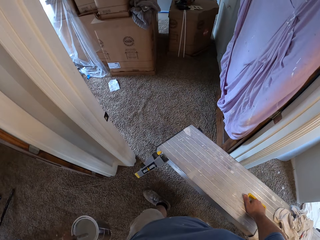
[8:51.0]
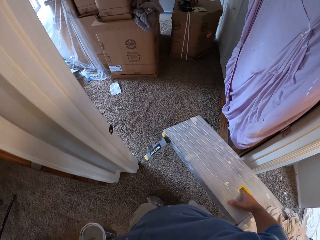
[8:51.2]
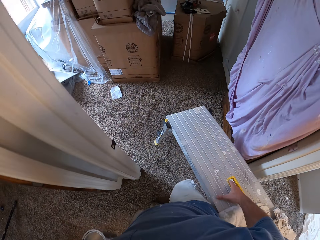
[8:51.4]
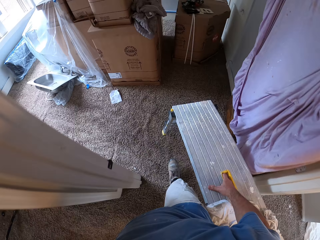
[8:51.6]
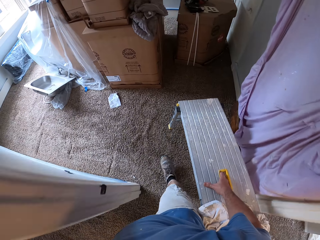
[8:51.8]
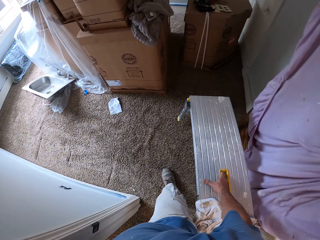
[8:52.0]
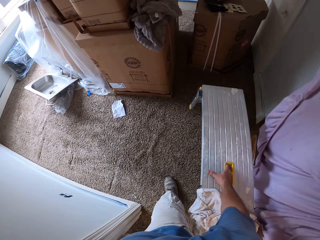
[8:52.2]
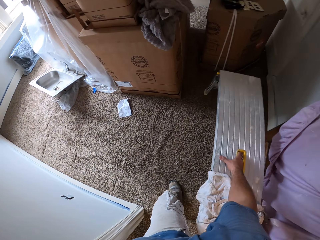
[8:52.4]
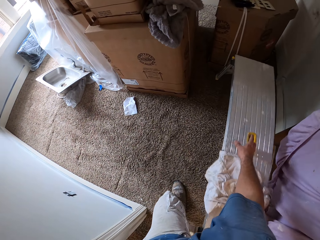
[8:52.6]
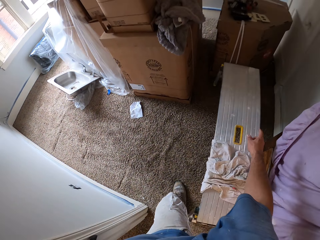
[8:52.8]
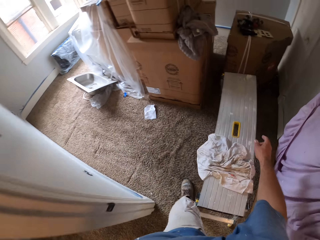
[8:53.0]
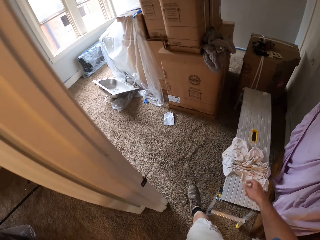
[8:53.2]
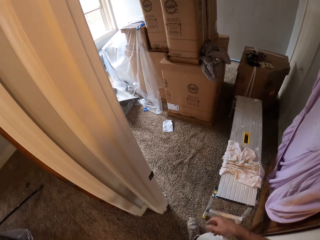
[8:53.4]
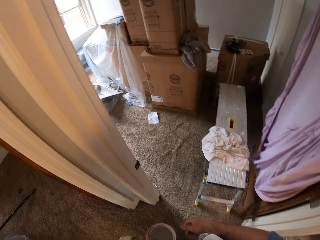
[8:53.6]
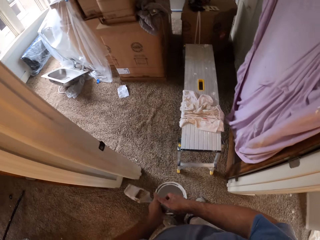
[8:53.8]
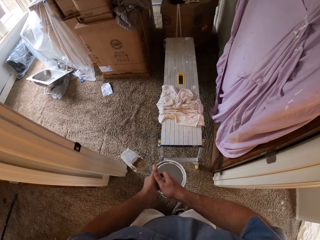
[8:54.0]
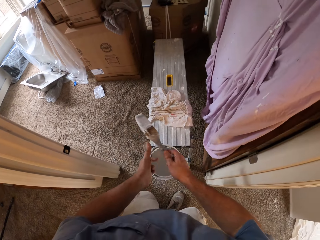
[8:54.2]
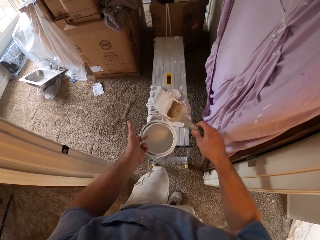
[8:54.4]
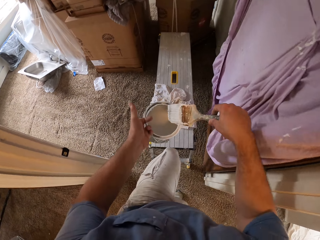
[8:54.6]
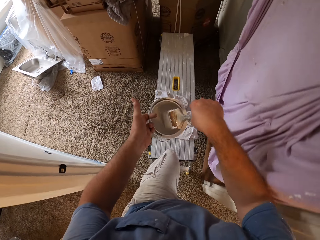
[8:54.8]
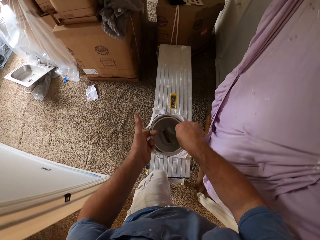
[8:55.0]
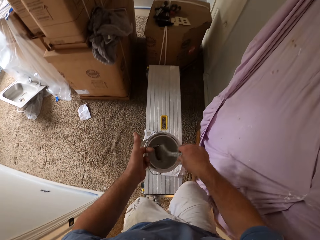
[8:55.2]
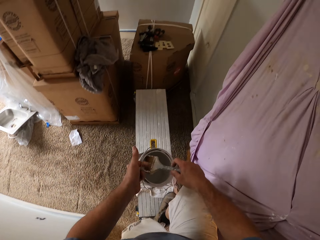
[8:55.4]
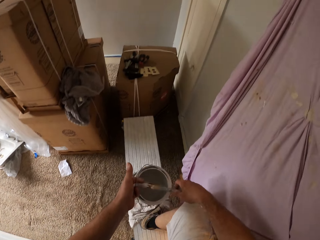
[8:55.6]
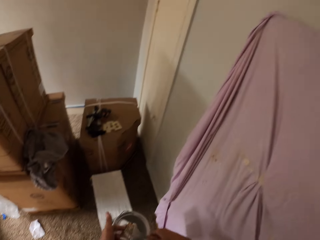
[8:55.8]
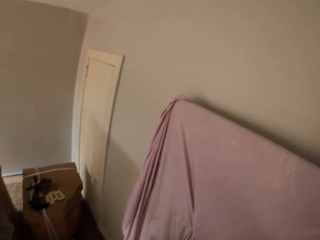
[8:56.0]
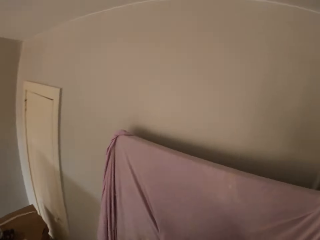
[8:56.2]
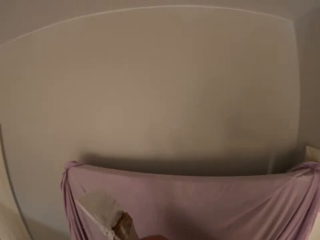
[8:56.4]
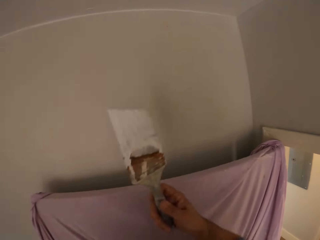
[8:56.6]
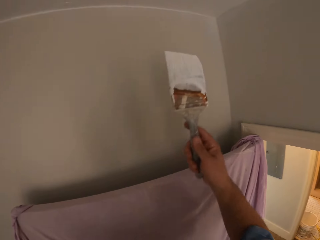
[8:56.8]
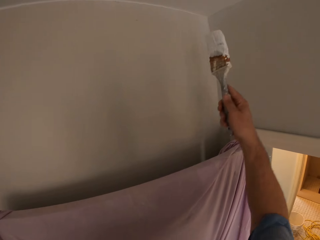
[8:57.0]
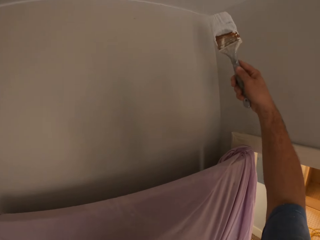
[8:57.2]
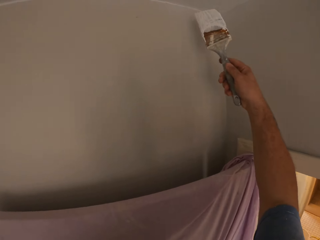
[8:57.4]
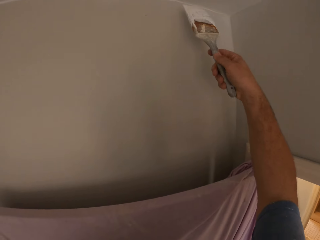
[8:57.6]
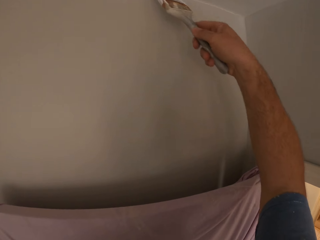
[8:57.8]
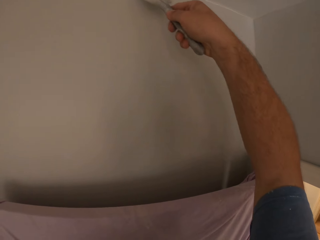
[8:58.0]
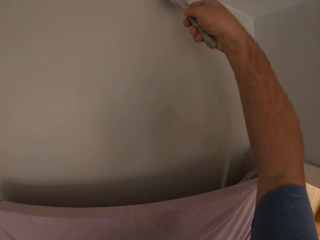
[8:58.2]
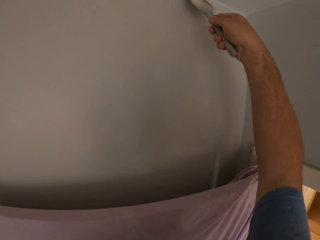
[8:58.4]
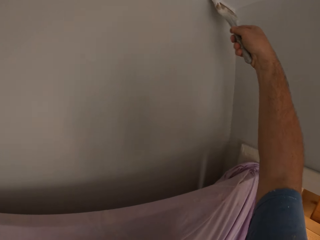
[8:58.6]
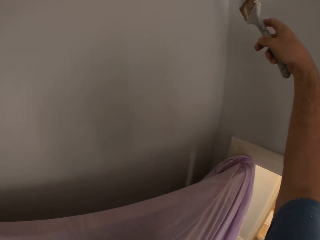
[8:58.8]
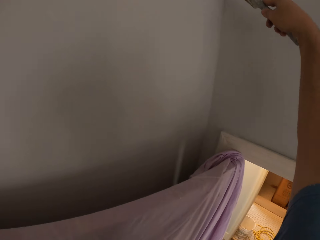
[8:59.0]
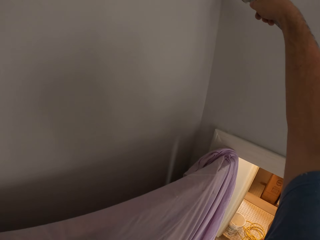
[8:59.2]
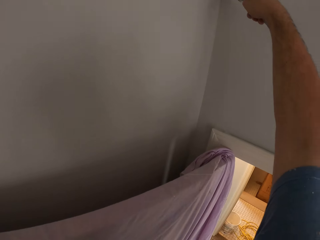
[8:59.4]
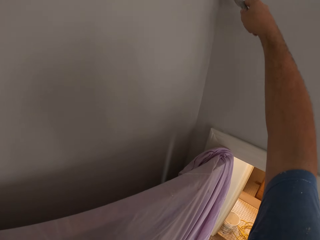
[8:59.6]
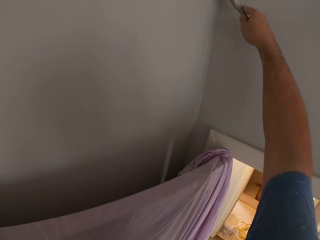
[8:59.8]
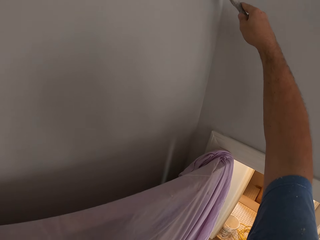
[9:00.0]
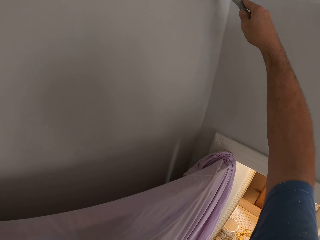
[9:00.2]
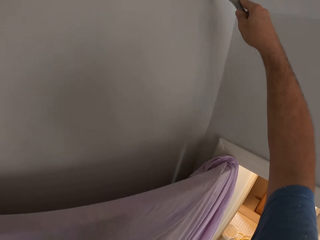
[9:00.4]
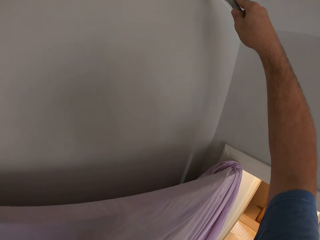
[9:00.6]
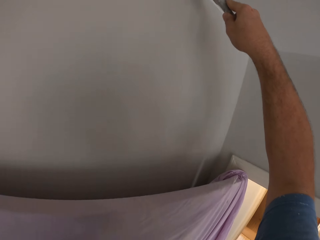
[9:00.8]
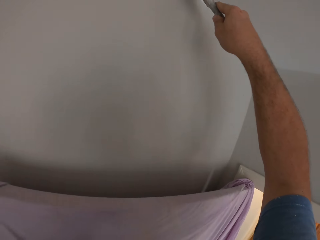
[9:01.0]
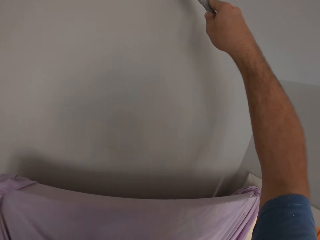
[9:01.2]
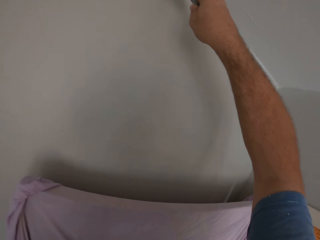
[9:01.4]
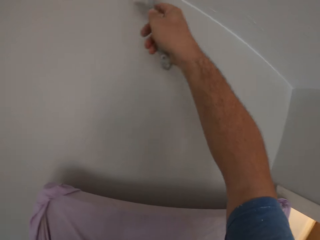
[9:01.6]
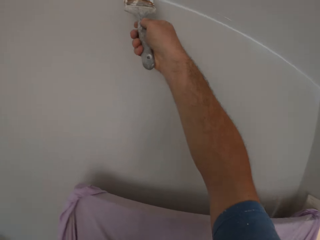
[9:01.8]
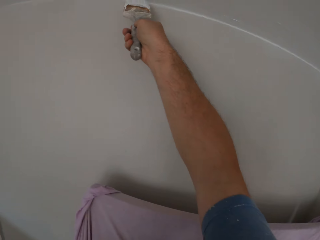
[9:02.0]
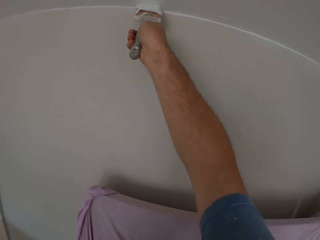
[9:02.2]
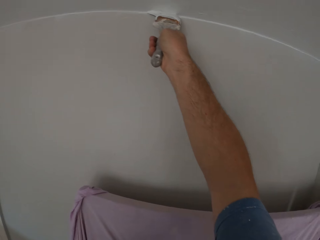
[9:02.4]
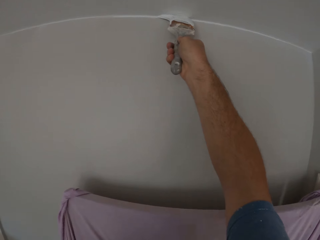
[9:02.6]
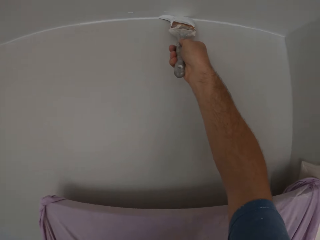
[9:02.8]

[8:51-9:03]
The camera wearer drops the step stool on the floor. He collects the paintbrush from his left hand with his right hand. He climbs the step stool. He dips the paintbrush into the paint container. He removes the paintbrush from the paint container. He paints the ceiling corners using the paintbrush.

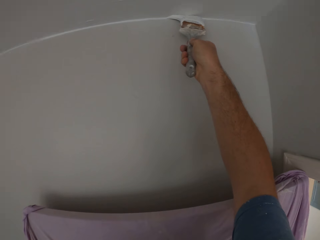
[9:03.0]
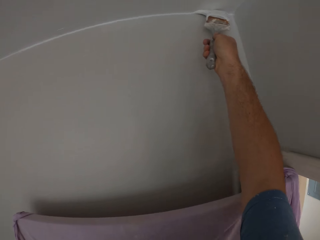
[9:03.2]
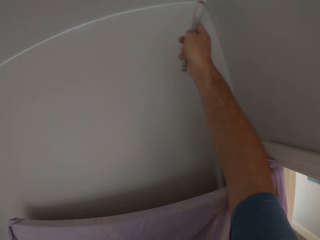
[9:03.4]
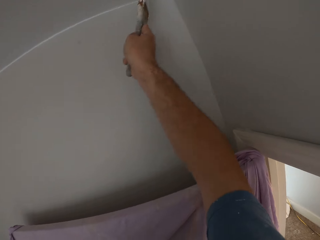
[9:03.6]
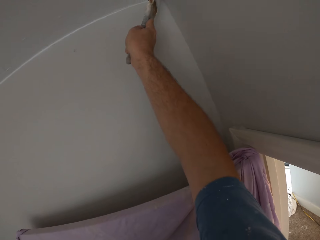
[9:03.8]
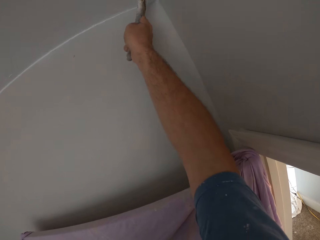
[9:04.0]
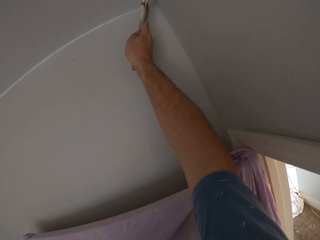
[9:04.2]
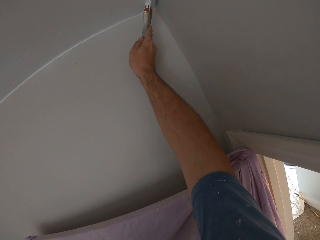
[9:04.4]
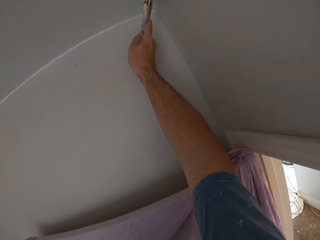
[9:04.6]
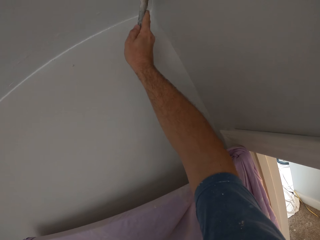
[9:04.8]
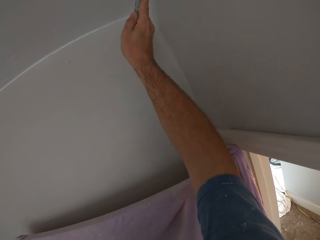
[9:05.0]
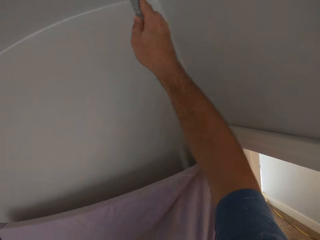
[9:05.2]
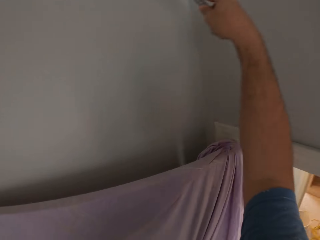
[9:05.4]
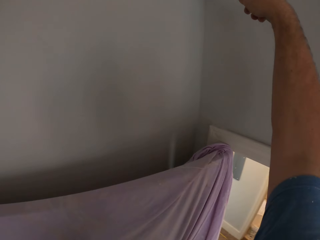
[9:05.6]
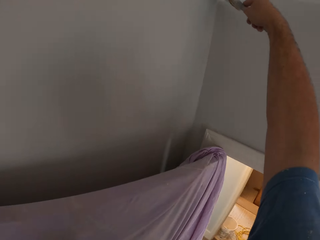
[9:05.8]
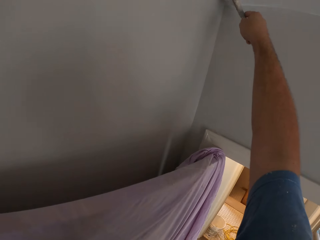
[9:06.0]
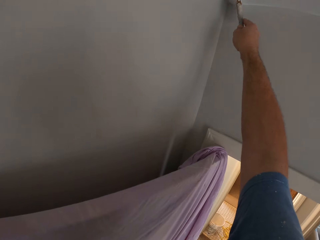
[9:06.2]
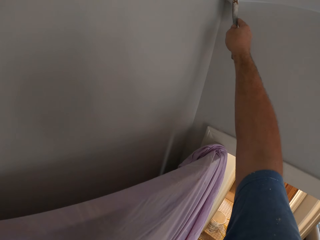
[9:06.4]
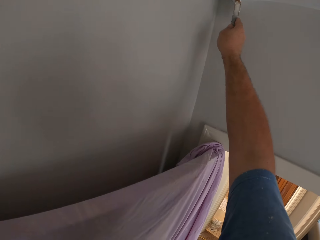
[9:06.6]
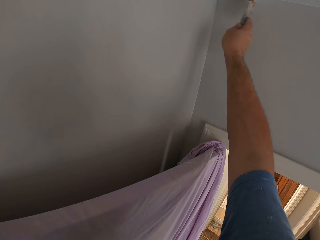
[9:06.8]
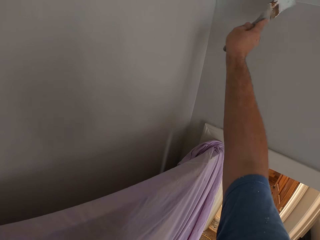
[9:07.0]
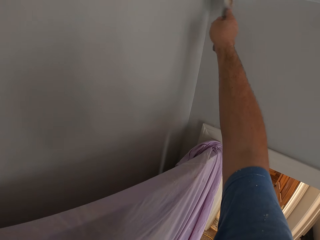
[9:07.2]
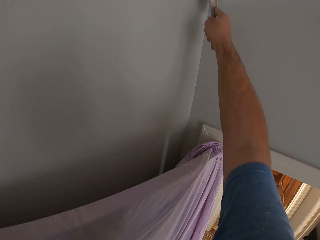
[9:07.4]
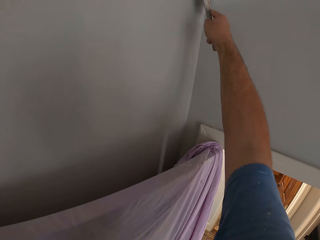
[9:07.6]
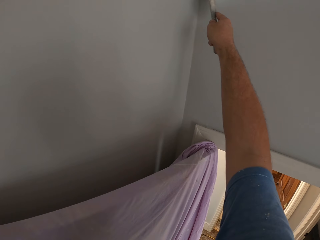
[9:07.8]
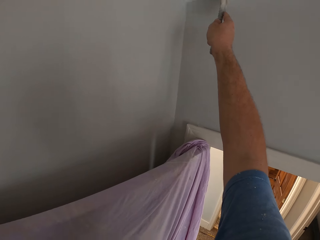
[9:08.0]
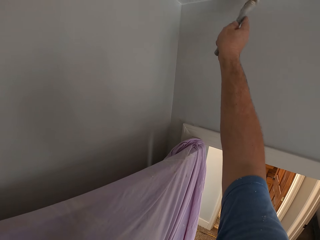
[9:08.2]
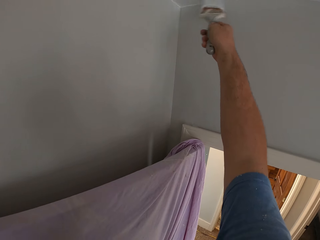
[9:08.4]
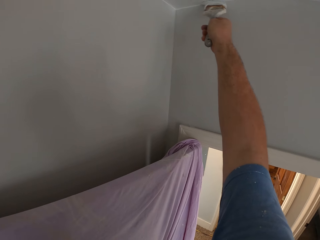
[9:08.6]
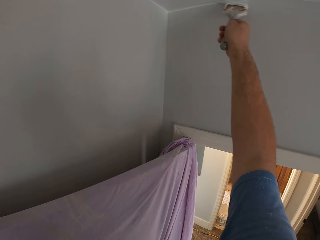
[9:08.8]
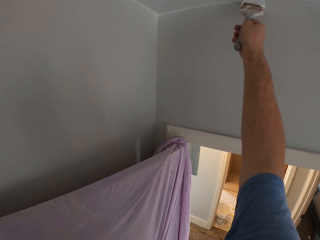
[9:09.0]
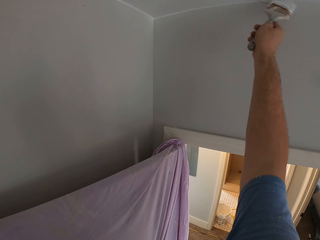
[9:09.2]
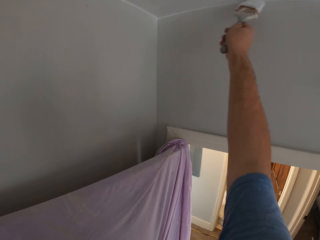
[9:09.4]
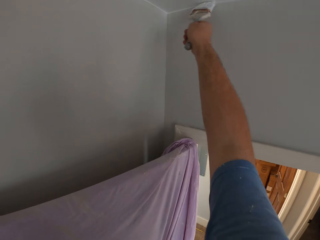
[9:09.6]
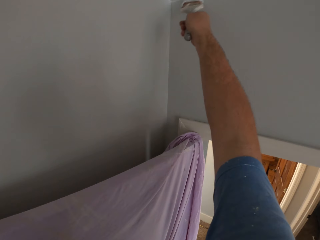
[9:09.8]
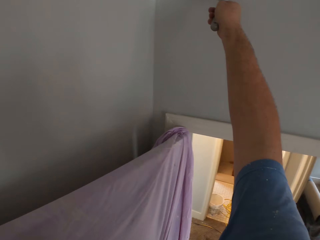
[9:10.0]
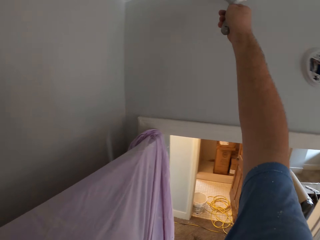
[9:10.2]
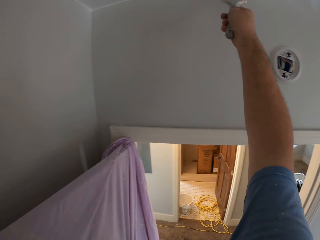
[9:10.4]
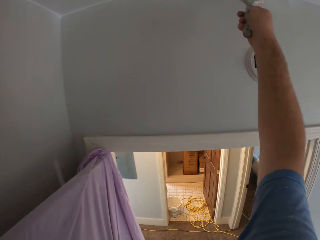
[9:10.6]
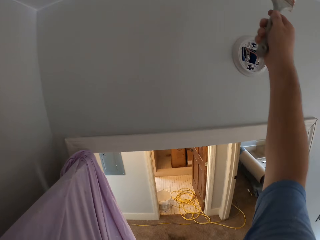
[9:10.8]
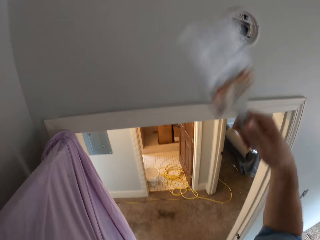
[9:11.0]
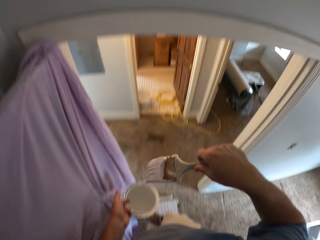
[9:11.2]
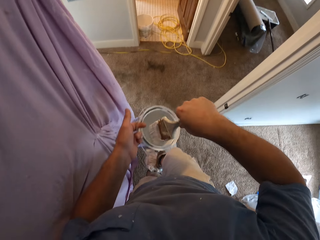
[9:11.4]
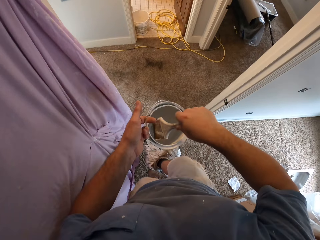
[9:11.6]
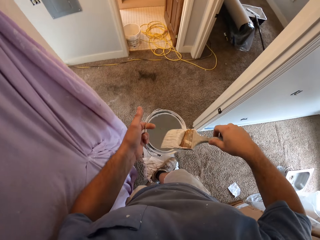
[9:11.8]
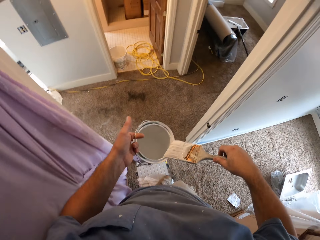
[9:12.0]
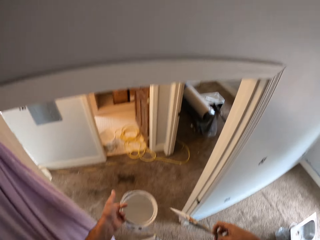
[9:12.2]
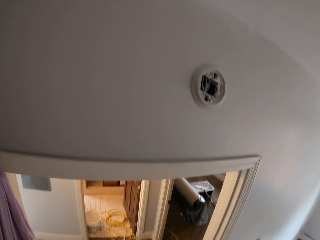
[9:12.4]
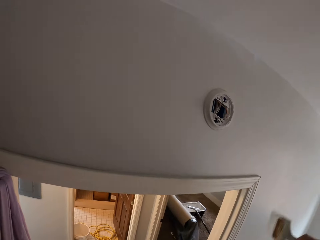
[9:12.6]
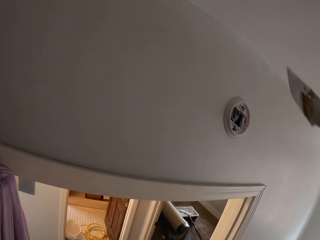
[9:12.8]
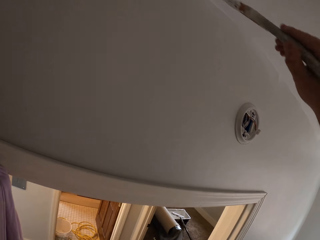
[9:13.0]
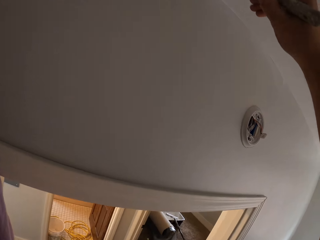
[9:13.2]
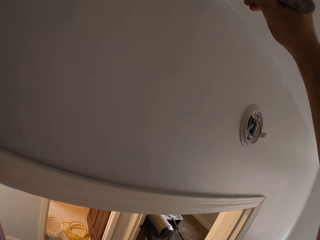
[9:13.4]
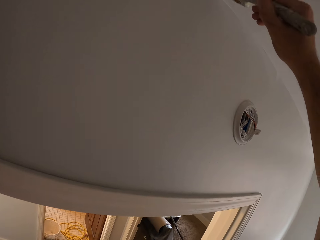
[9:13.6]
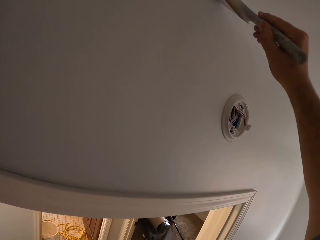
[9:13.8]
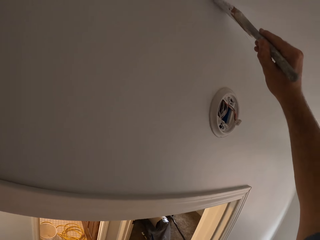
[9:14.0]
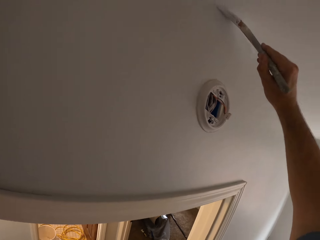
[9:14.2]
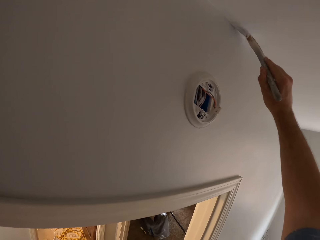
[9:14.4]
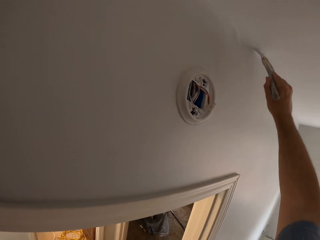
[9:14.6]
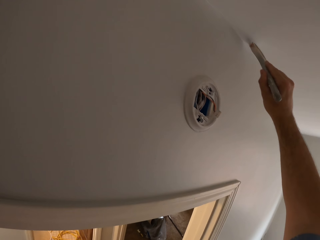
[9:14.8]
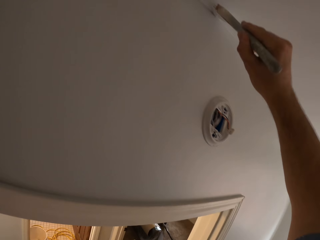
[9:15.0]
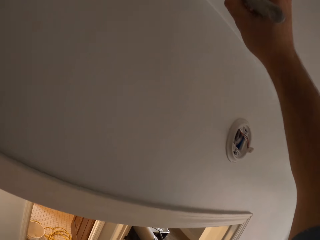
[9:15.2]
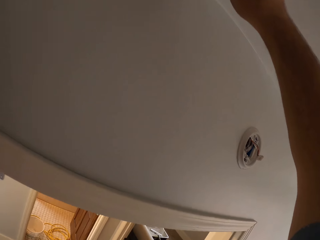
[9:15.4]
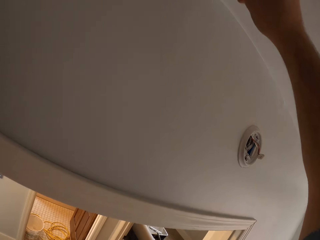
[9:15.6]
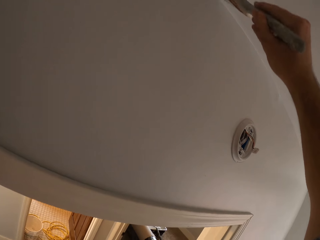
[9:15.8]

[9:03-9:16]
The camera wearer dips the paintbrush into the paint container. They remove the paintbrush from the paint container. They paint the ceiling corners using the paintbrush.
